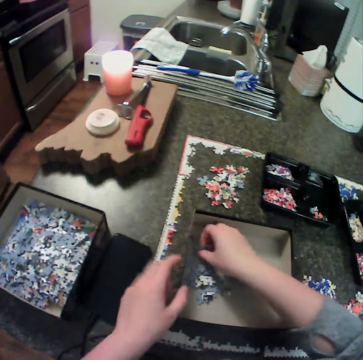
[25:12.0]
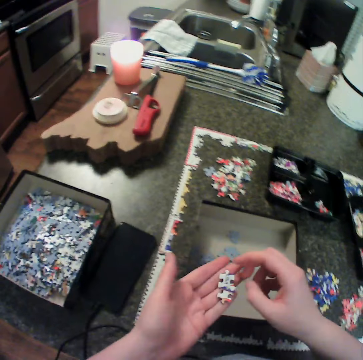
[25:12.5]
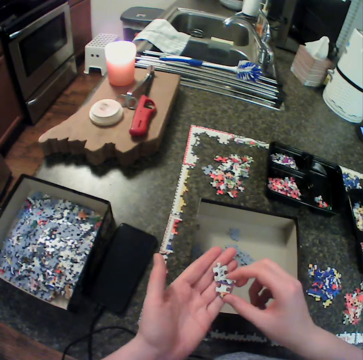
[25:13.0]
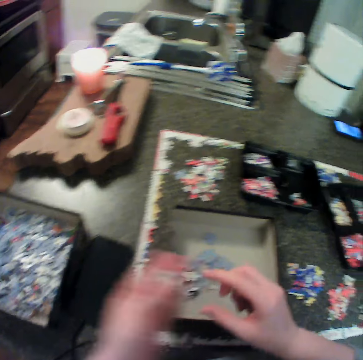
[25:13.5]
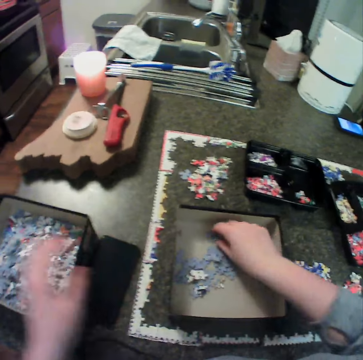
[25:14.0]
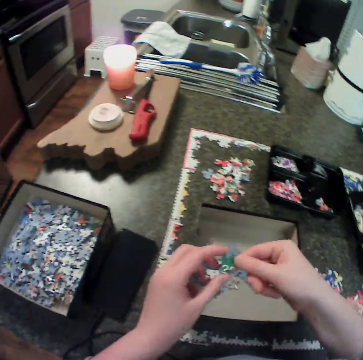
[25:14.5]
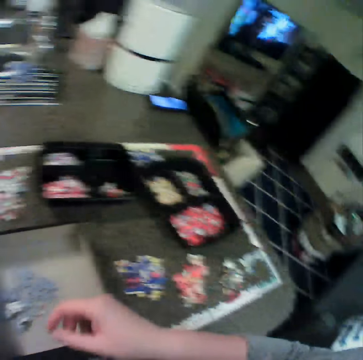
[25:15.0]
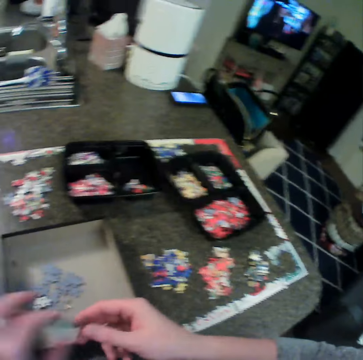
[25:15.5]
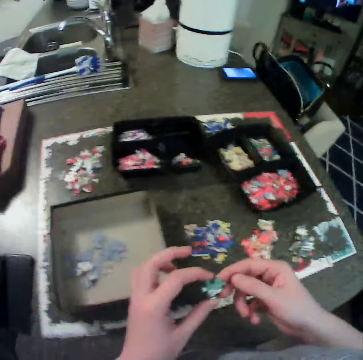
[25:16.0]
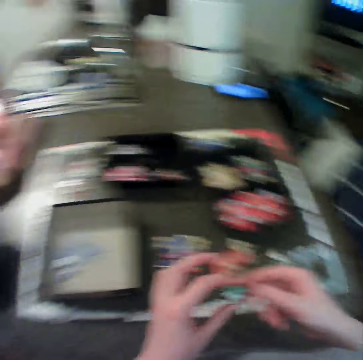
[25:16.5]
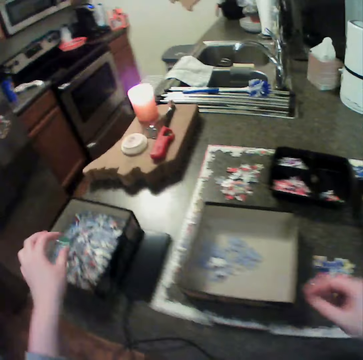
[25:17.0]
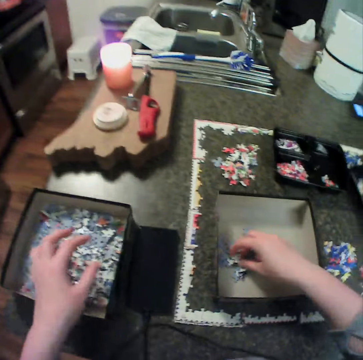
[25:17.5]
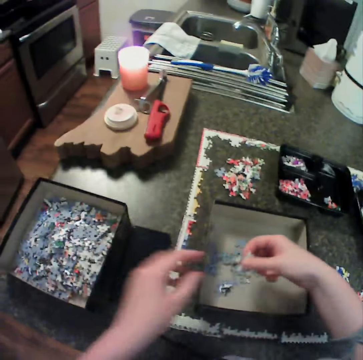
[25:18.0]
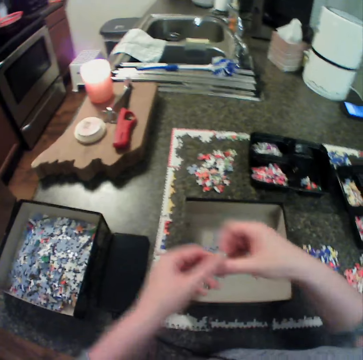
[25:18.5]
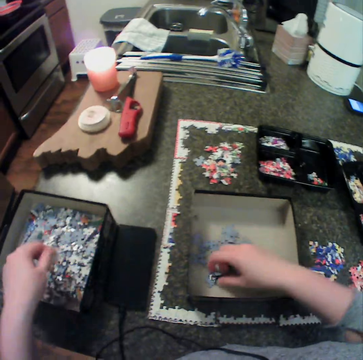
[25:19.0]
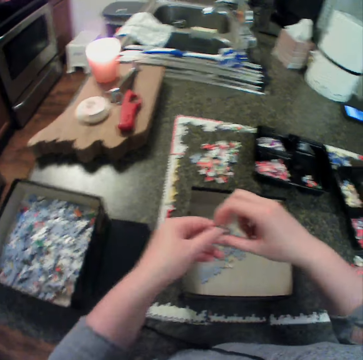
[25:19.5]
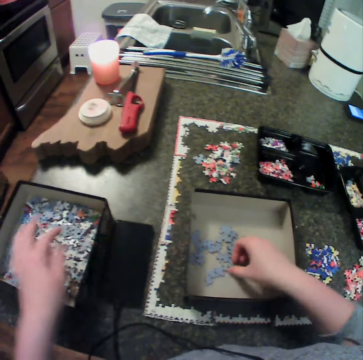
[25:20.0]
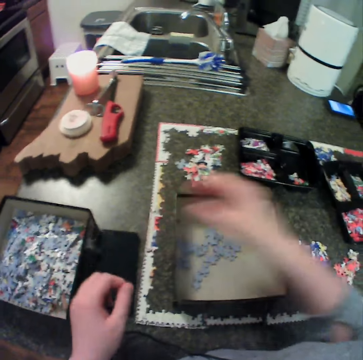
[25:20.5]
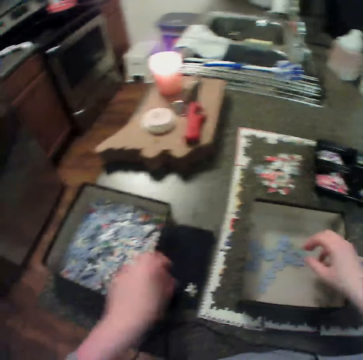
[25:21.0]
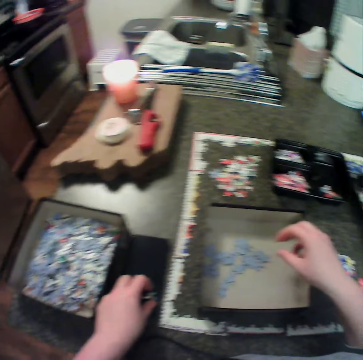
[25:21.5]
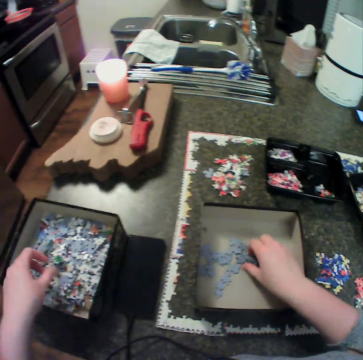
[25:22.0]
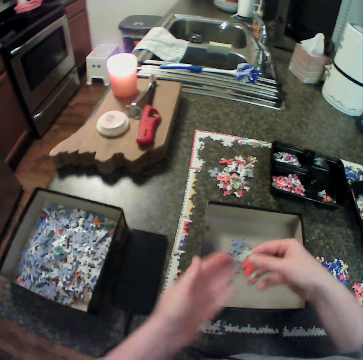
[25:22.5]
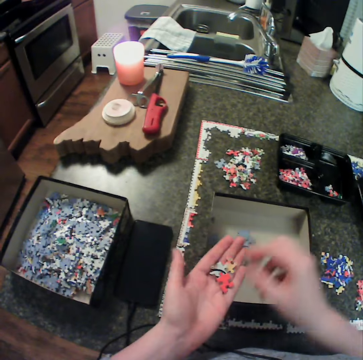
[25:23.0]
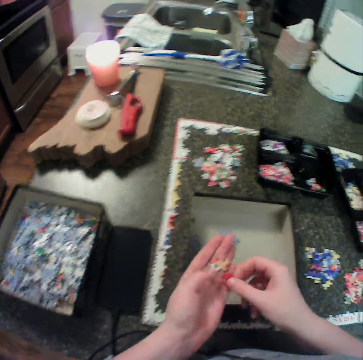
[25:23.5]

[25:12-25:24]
The camera wearer holds the puzzle box. They pick a puzzle piece and put puzzle pieces with the other hand. They move puzzle pieces and drop puzzle pieces. They pick puzzles with the right hand. They hold a puzzle piece with the other hand. They move the left hand. They hold a puzzle piece with the other hand. They drop a piece of puzzle with the left hand. They pick puzzles with the right hand. They hold a puzzle piece with the other hand. They drop a piece of puzzle with the left hand. They pick a puzzle piece, hold a puzzle piece with the other hand, and drop a puzzle piece. They pick a puzzle piece, throw a puzzle piece, and drop a puzzle piece. They pick puzzles with the right hand. They collect puzzle pieces, put puzzle pieces to the other hand, and pick a puzzle piece.

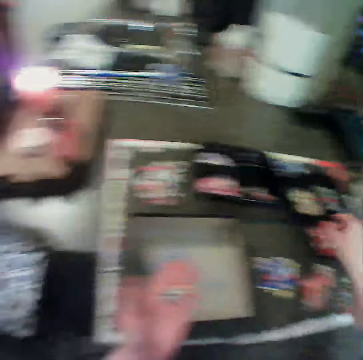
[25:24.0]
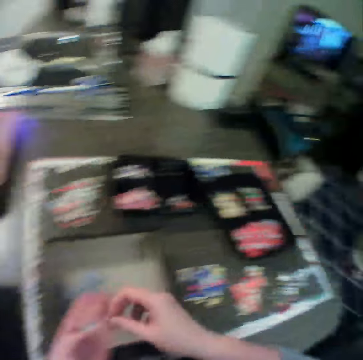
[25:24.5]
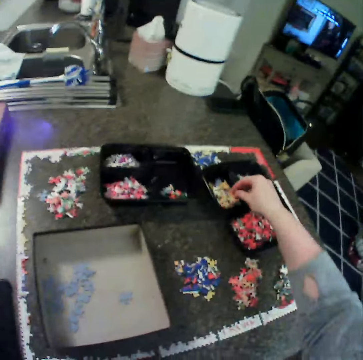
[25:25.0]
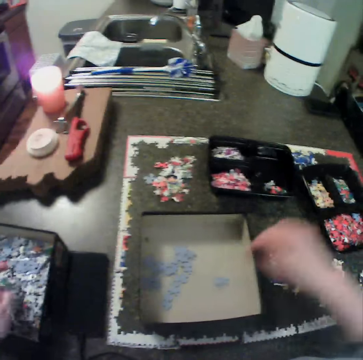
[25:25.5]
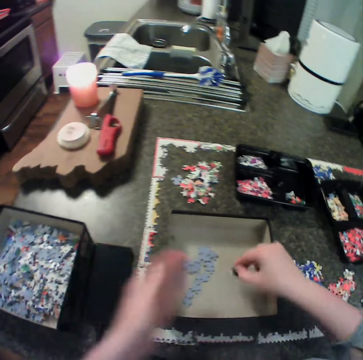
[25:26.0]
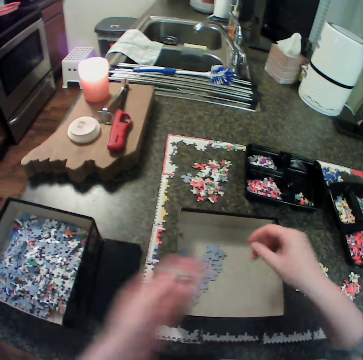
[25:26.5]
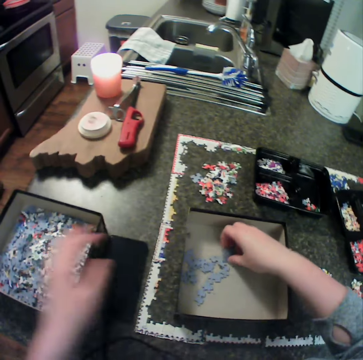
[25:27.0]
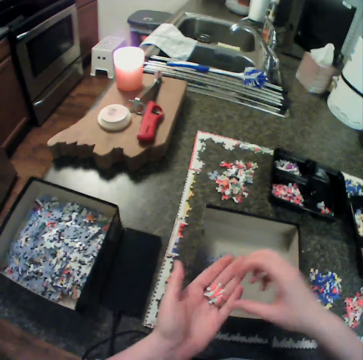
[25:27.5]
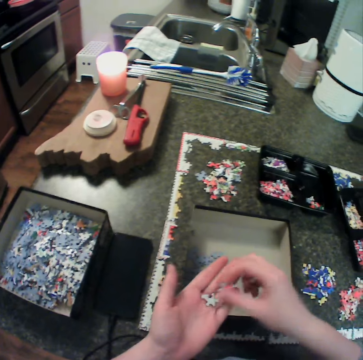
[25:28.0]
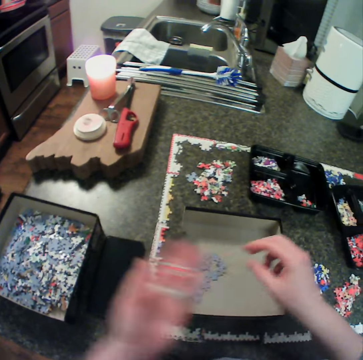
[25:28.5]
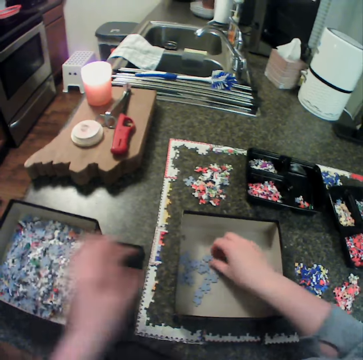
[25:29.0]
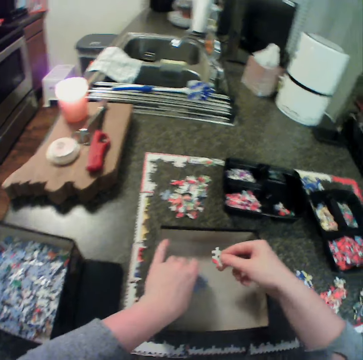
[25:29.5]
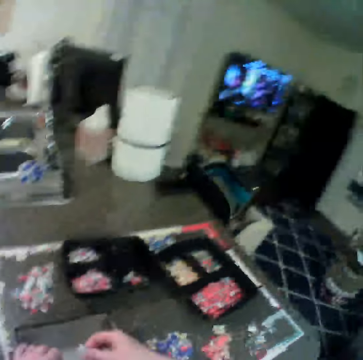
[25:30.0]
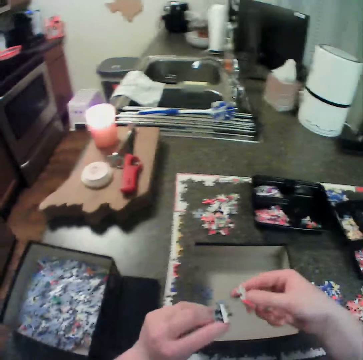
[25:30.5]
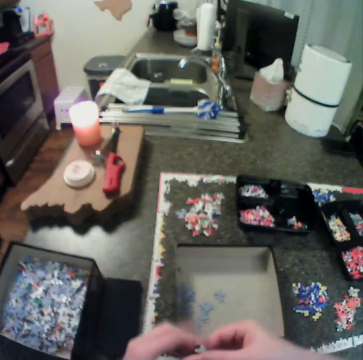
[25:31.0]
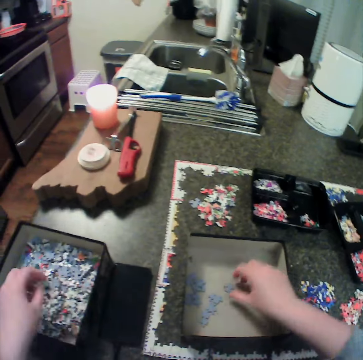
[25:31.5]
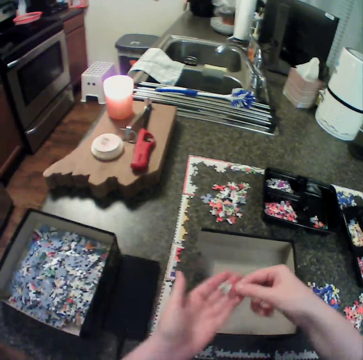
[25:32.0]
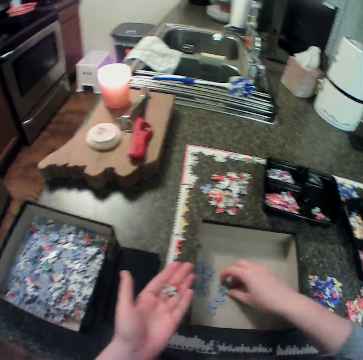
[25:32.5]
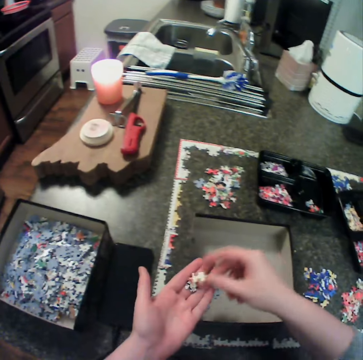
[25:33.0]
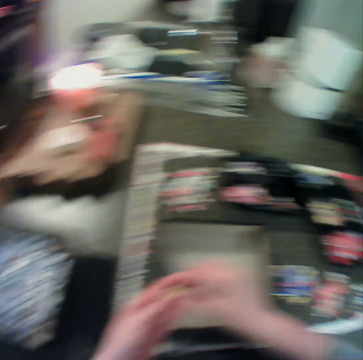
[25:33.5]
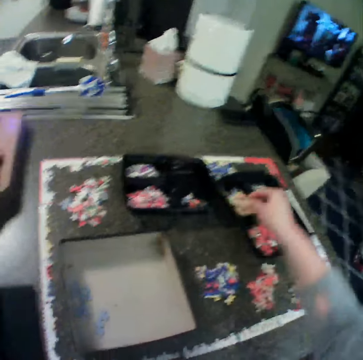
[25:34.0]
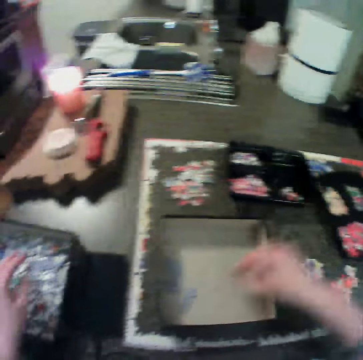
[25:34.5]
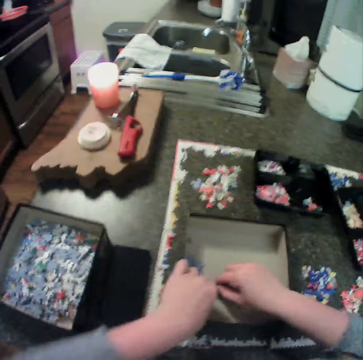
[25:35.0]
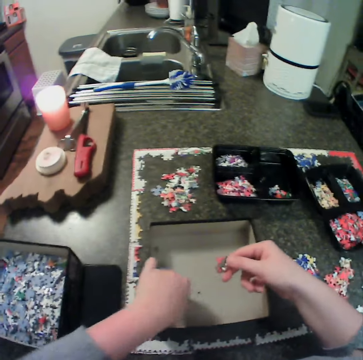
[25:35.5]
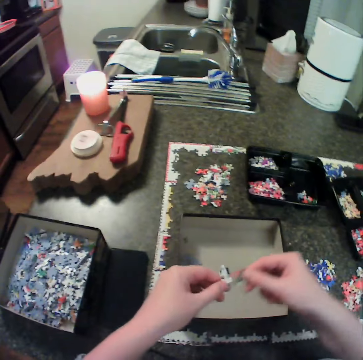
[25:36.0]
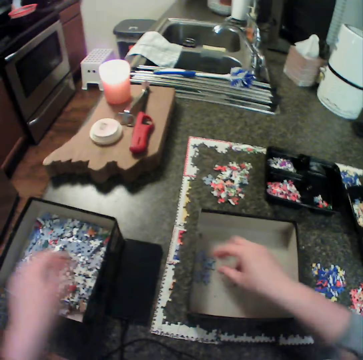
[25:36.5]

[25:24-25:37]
The camera wearer drops a puzzle piece. They pick up the puzzle piece. They drop the puzzle piece. They drop the puzzle piece again. They pick up the puzzle piece and hold the puzzle piece with the other hand. They drop the puzzle piece, pick up the puzzle piece, put the puzzle pieces on the other hand and move the puzzle piece. They drop a piece of the puzzle with the left hand. They pick up puzzles with the right hand. They pick up the puzzle piece again. They hold the puzzle piece with the other hand, drop the puzzle piece, pick up the puzzle piece and hold the puzzle piece with the other hand. They pick up the puzzle piece and drop the puzzle piece on the hand. They drop a piece of the puzzle with the left hand. They collect the puzzle pieces. They collect the puzzle pieces again. They hold the puzzle piece with the other hand.

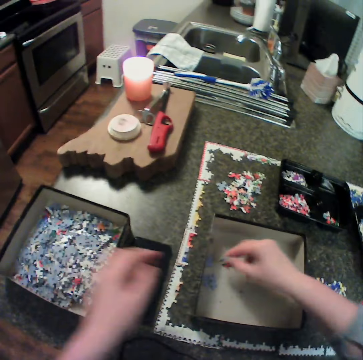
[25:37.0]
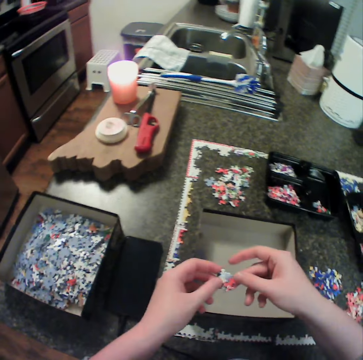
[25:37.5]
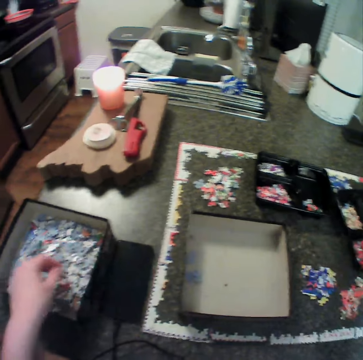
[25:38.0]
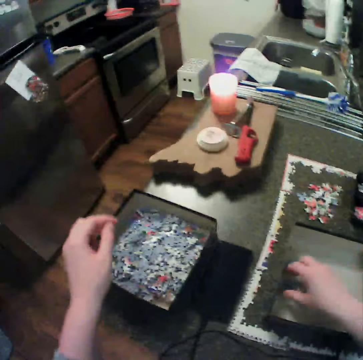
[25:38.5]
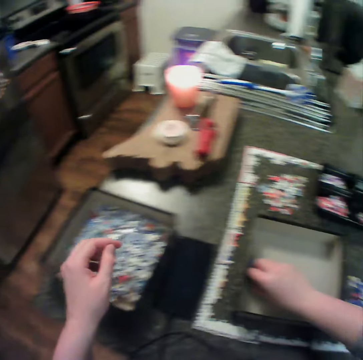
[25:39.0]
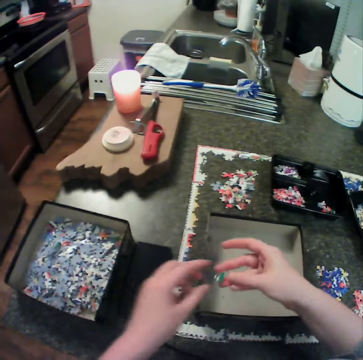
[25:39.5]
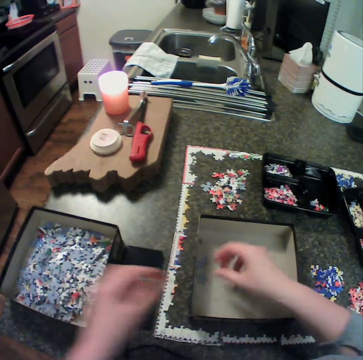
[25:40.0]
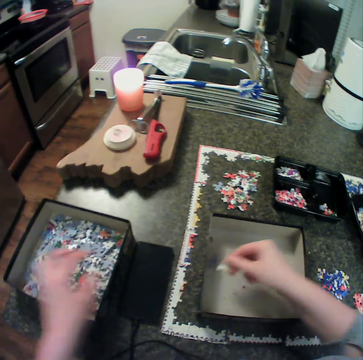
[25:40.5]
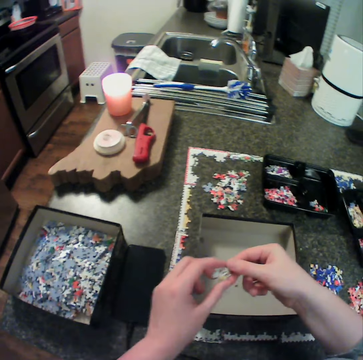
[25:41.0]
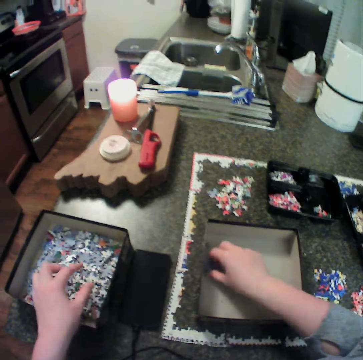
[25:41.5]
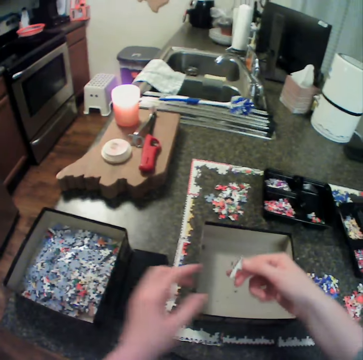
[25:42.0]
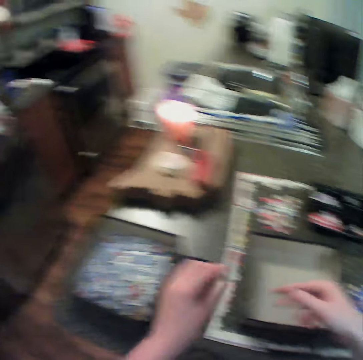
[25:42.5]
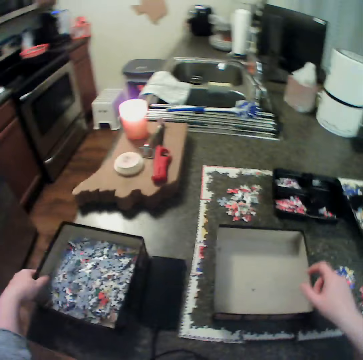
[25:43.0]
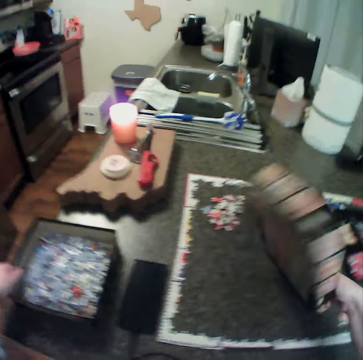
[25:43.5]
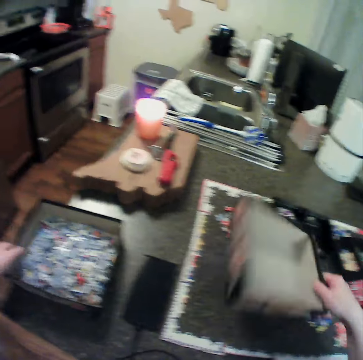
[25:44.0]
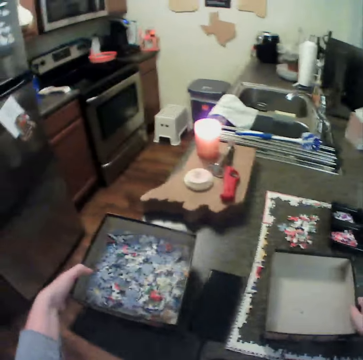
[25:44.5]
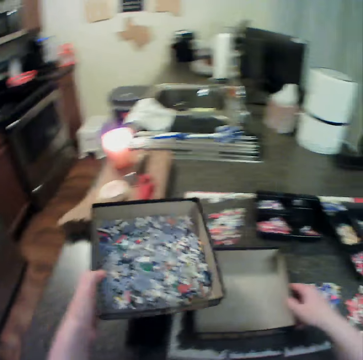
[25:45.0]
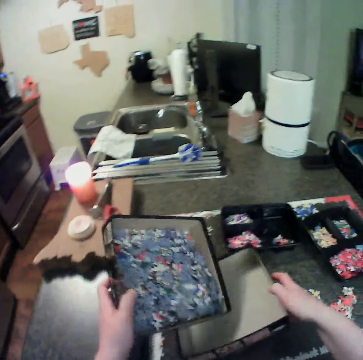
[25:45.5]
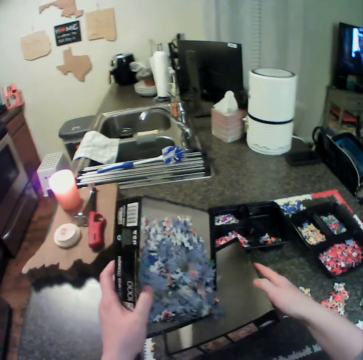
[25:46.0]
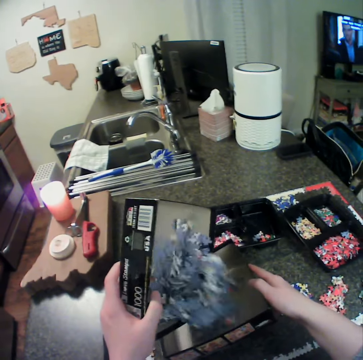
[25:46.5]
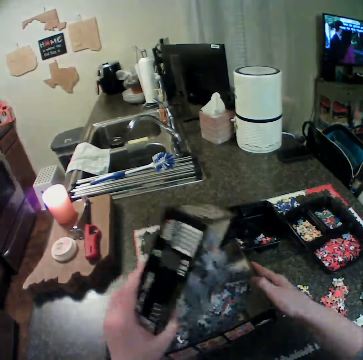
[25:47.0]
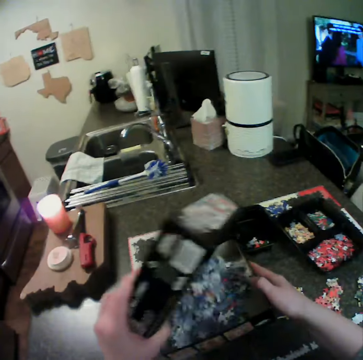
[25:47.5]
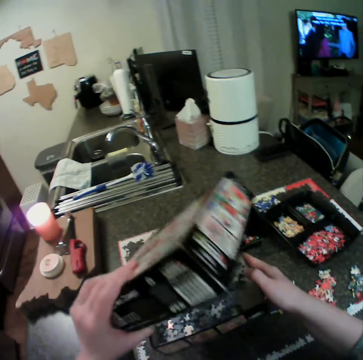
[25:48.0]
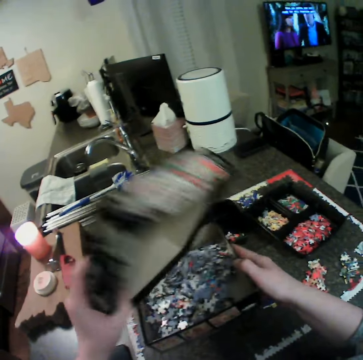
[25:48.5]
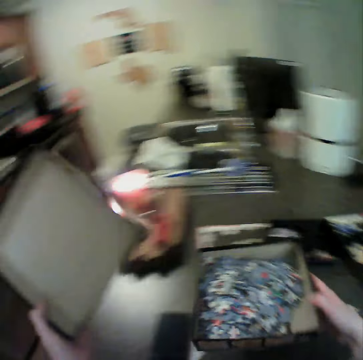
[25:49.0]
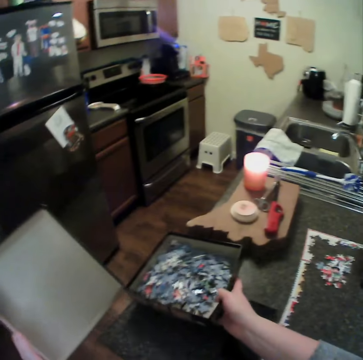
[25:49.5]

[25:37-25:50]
The camera wearer drops puzzle pieces. They pick up puzzles with the right hand. They hold the puzzle piece with the other hand and separate the puzzle pieces. They drop a piece of the puzzle with the left hand. They pick up puzzles with the right hand. They hold the puzzle piece with the other hand. They drop a piece of the puzzle with the left hand. They pick up the puzzle piece, hold the puzzle piece and drop the puzzle piece. They pick up the puzzle piece, hold the puzzle piece and drop the puzzle piece. They move the puzzle box, pick up the puzzle box, put the puzzle box down and carry the puzzle box. They tilt the puzzle box. They pour the puzzles into another box. They carry the puzzle box.
